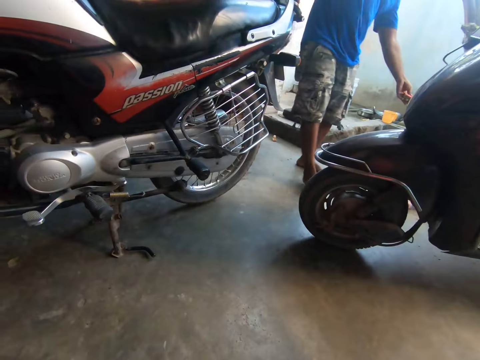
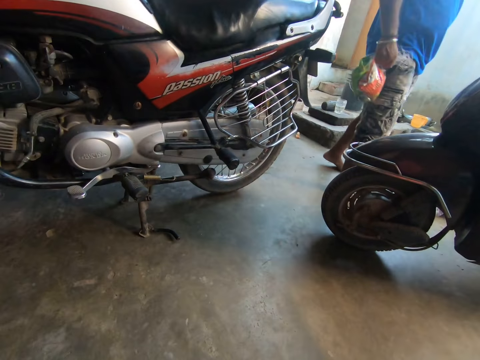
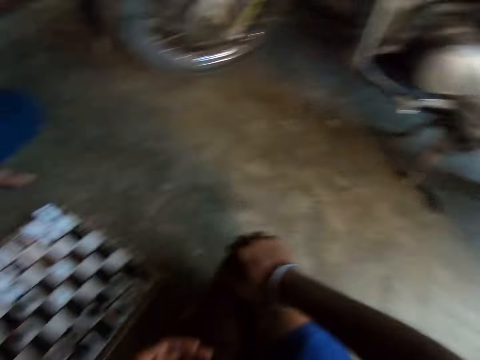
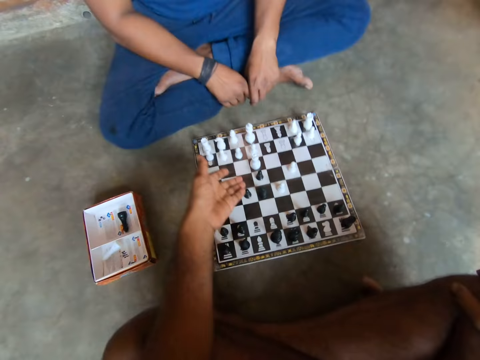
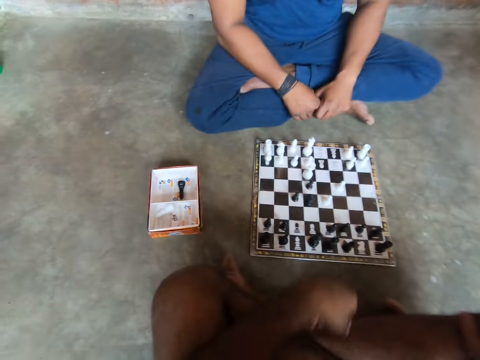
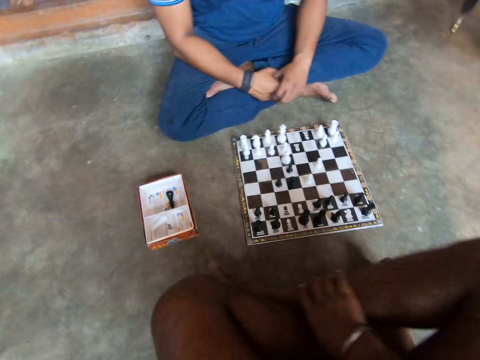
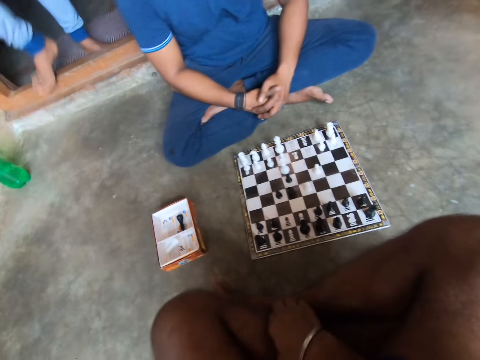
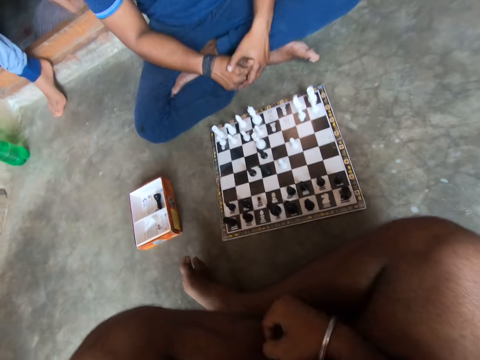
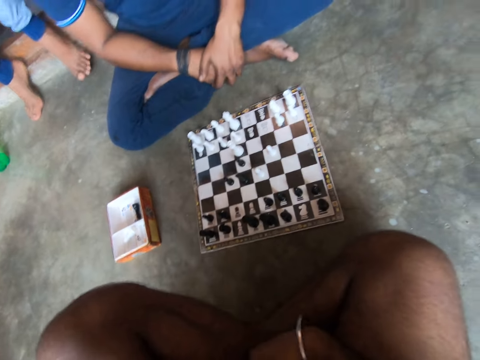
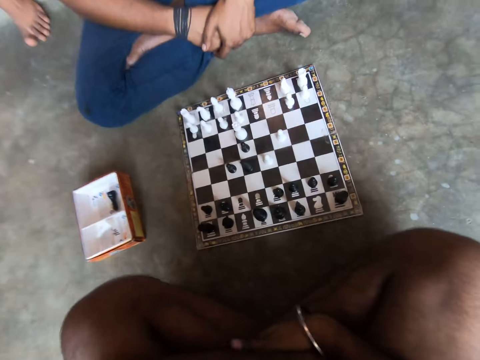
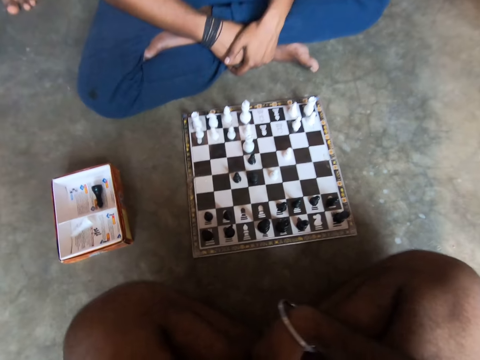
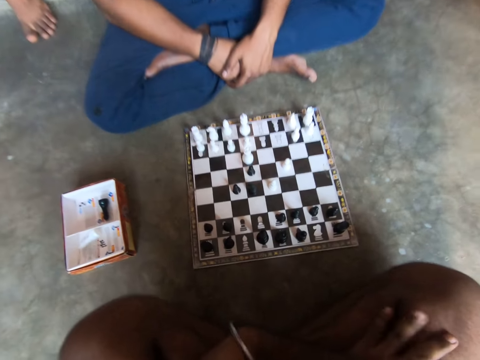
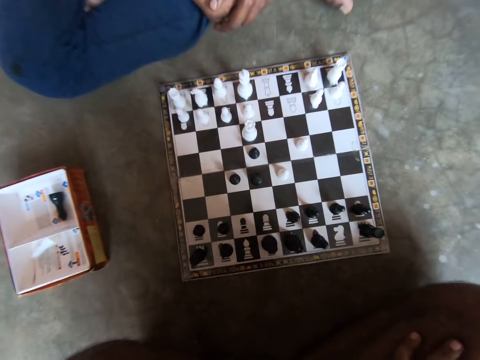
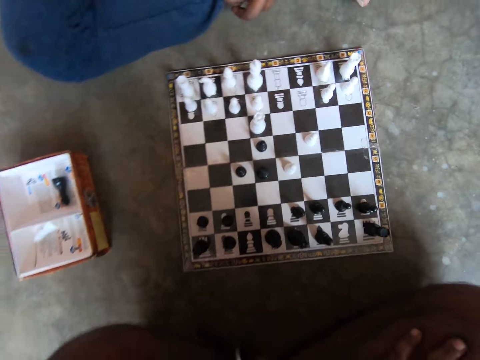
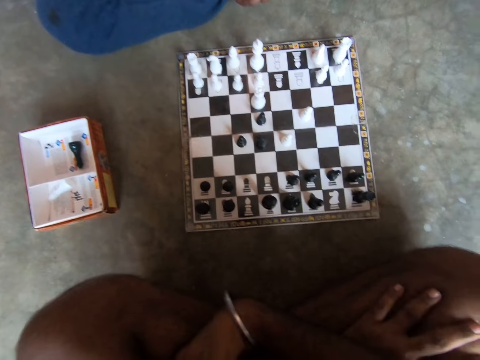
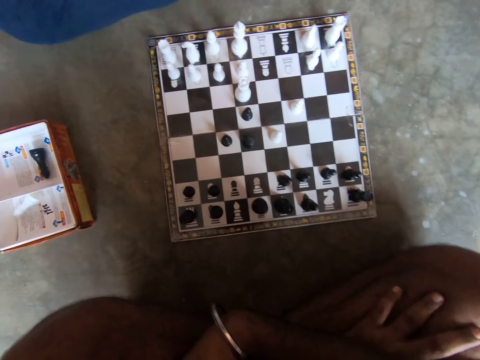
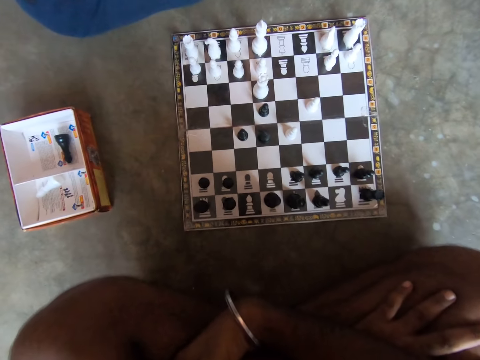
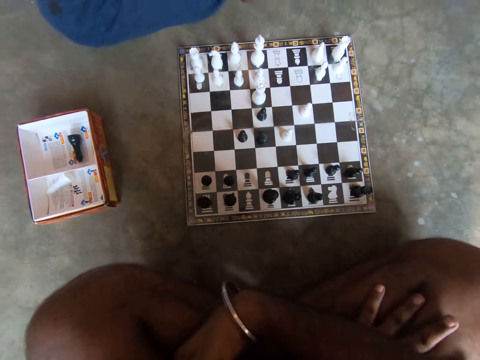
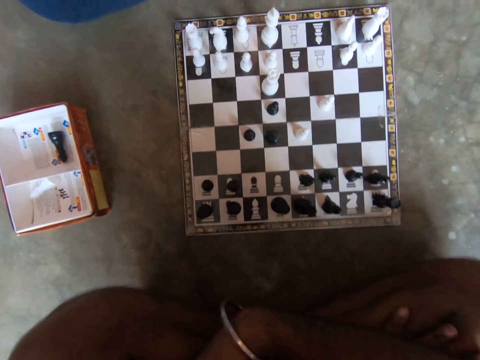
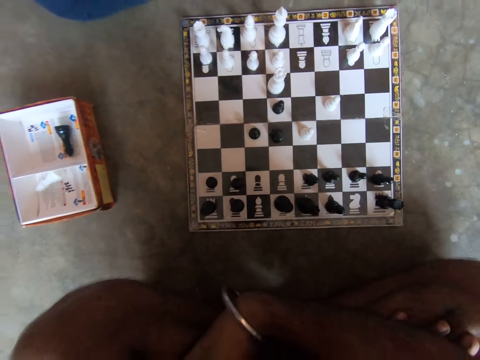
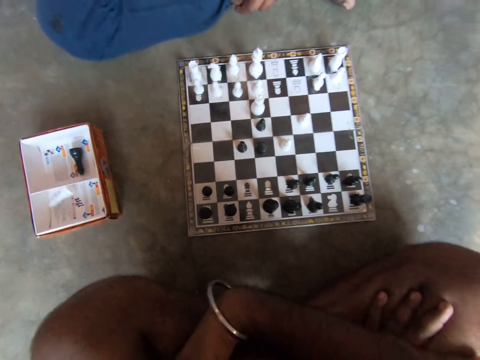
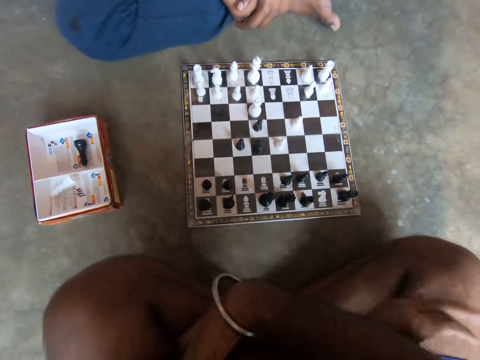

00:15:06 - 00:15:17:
The camera wearer looks to a man. The man walks beside the motorbikes. The camera wearer talks to another man. The other man talks to the camera wearer. The camera wearer looks at the chessboard.

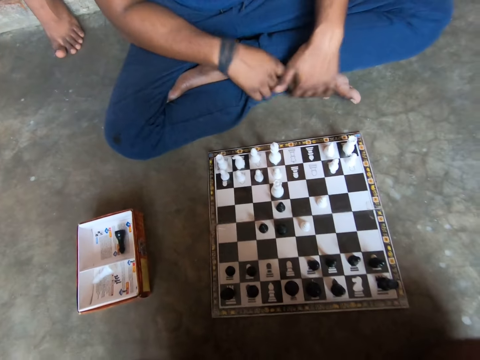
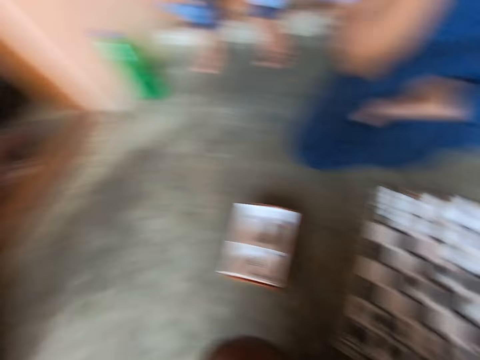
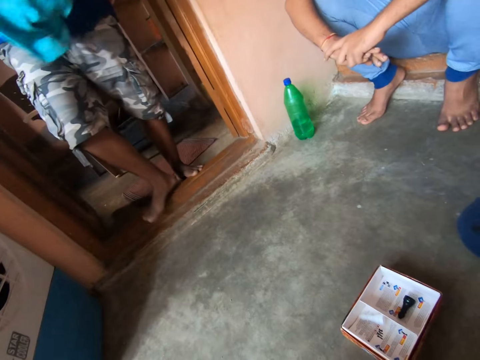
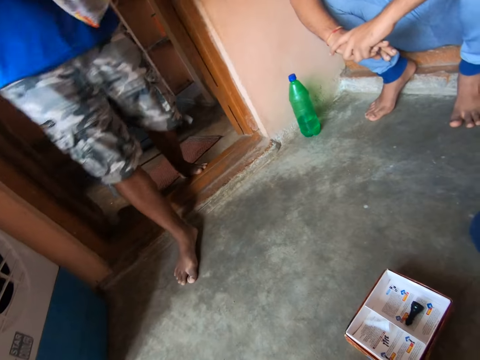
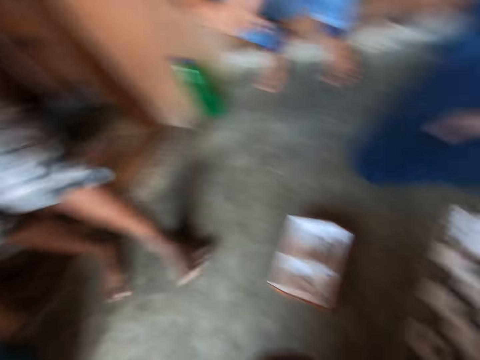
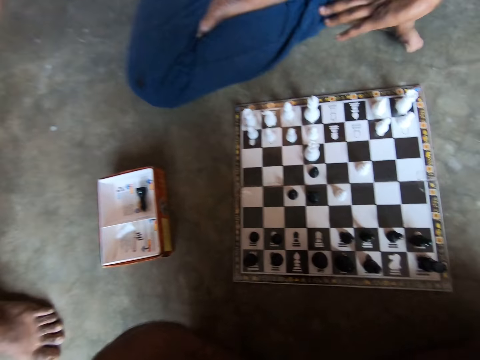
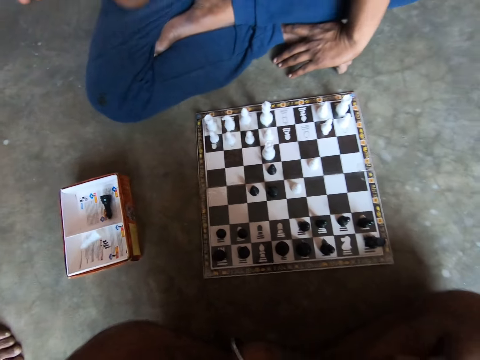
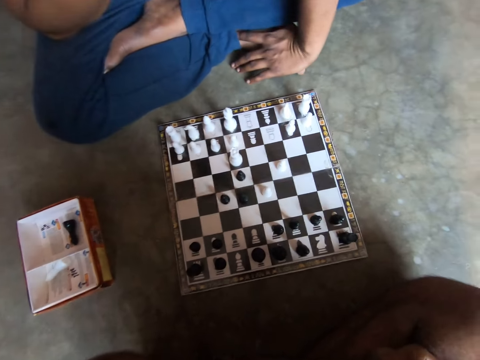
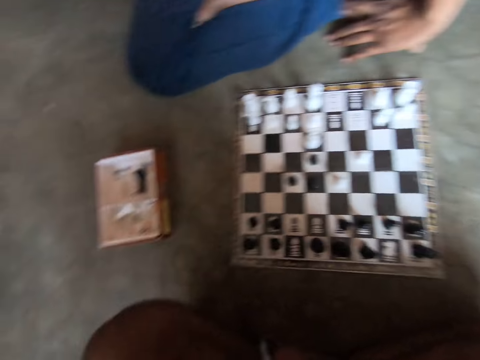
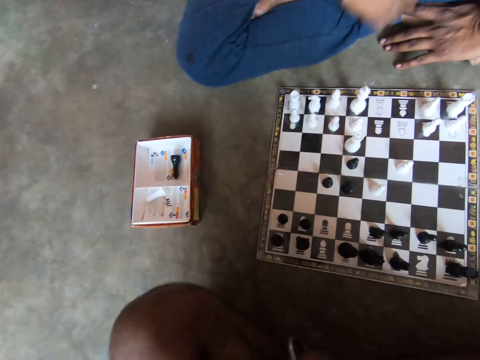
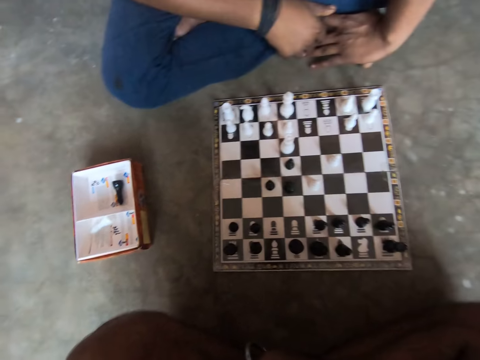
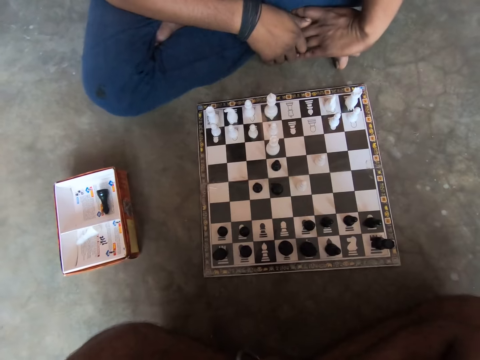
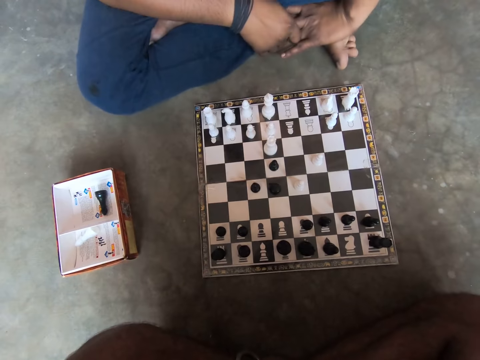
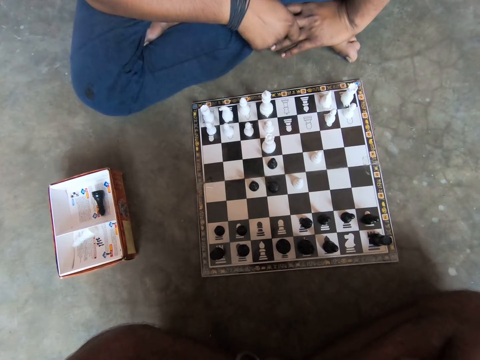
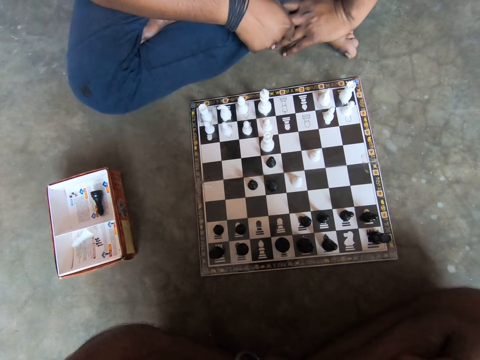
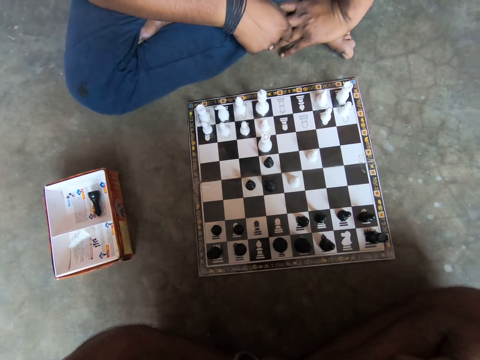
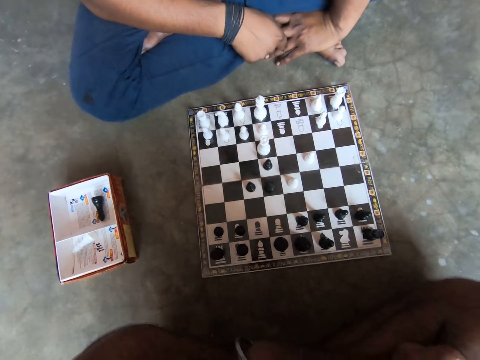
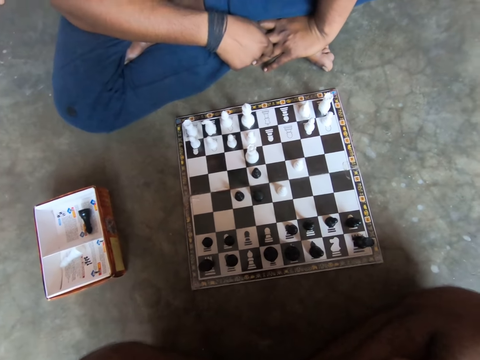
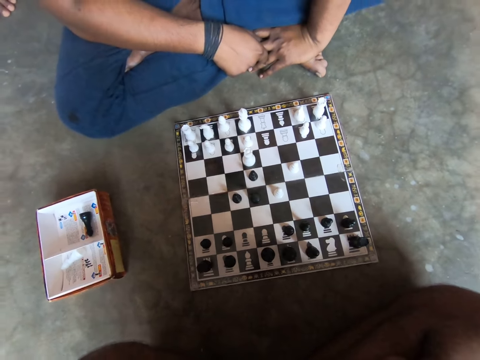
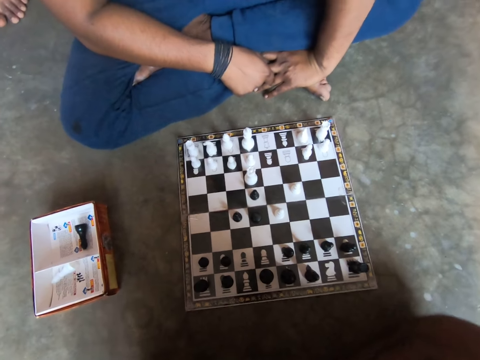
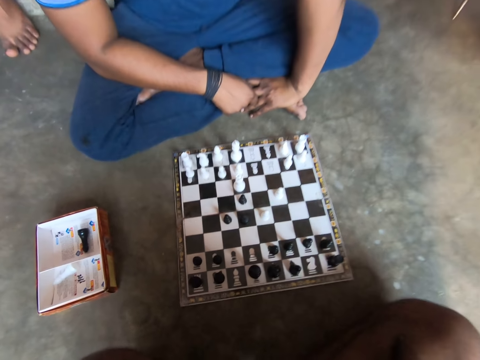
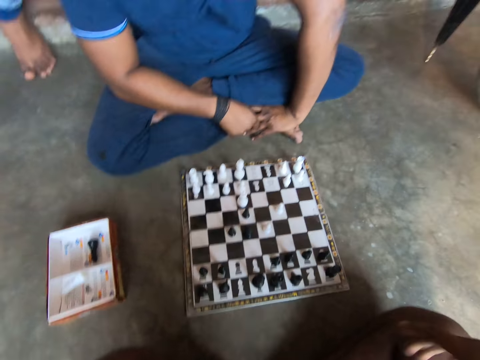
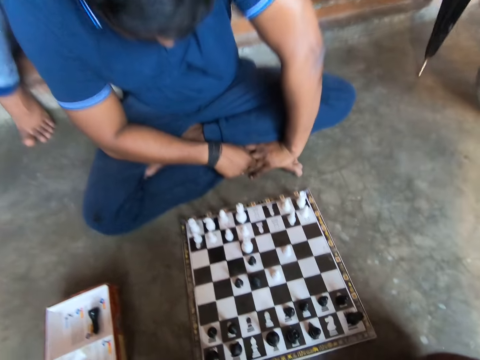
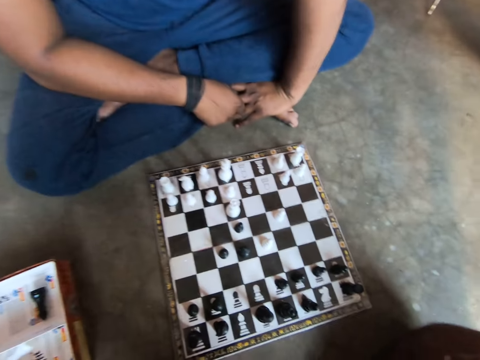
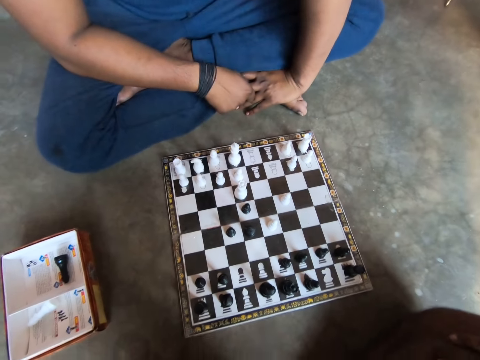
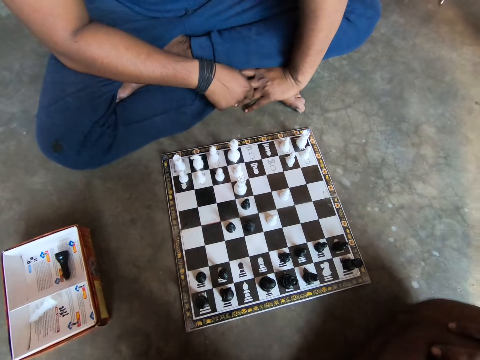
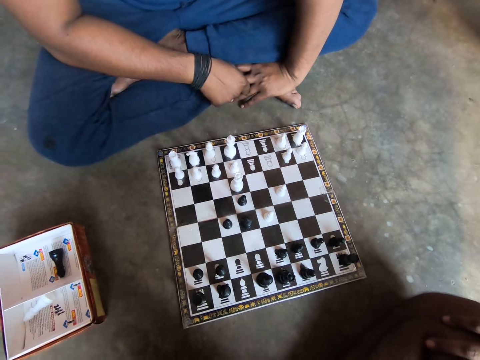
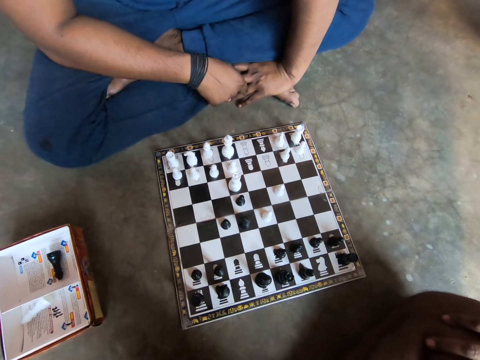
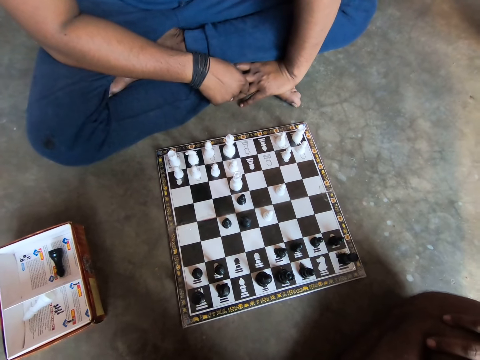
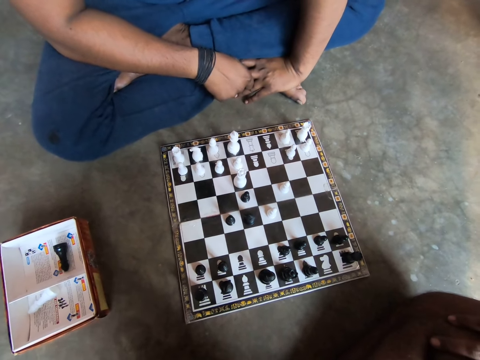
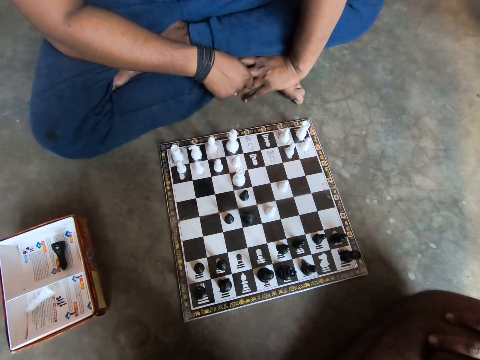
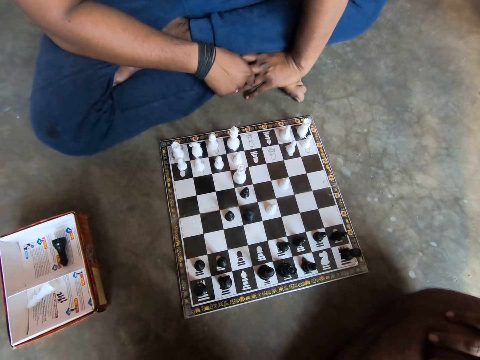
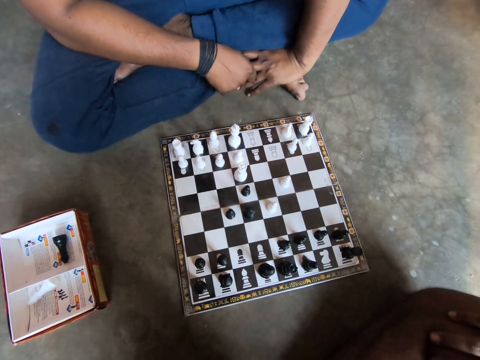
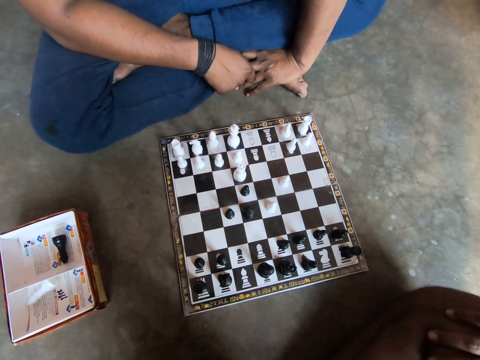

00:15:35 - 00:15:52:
A man walks towards the camera wearer and another man. The other man talks to the camera wearer and the first man. The camera wearer looks at the chessboard.
